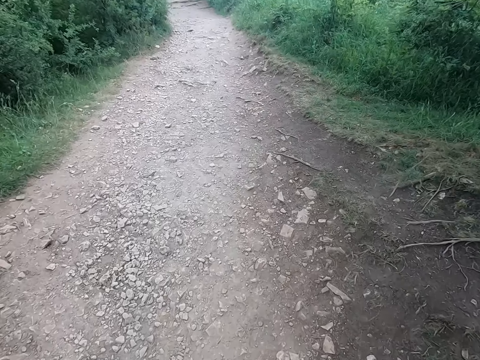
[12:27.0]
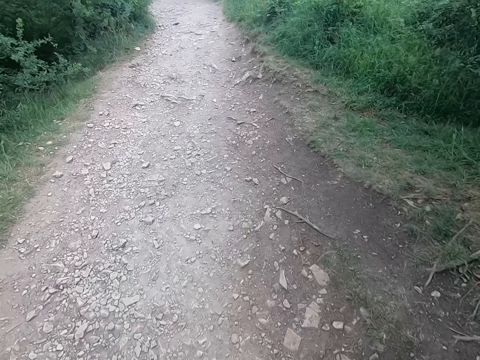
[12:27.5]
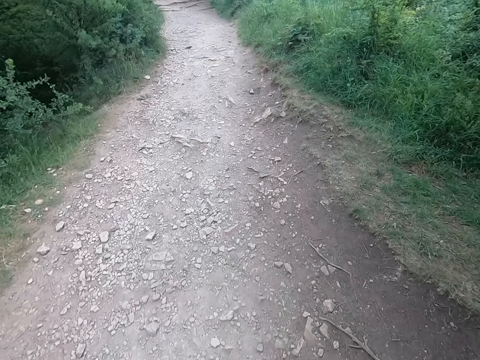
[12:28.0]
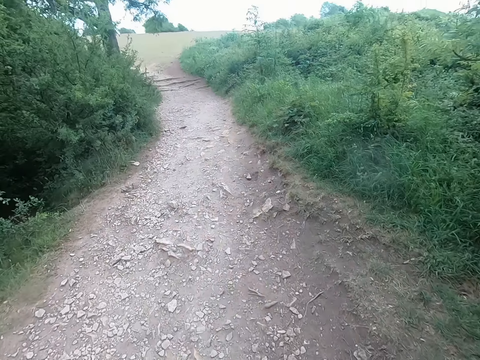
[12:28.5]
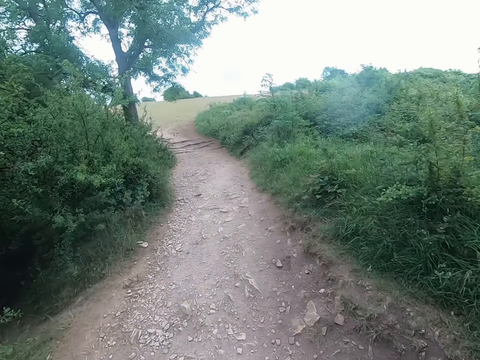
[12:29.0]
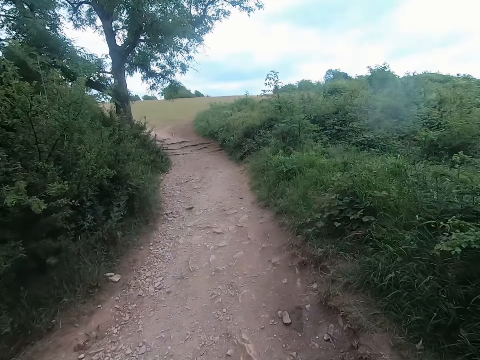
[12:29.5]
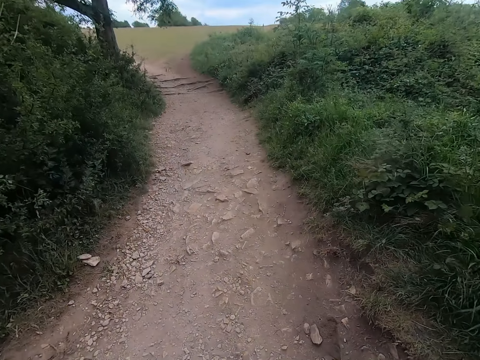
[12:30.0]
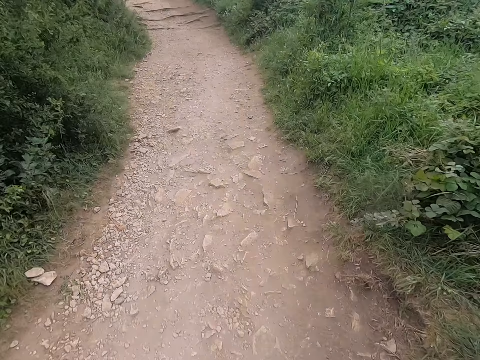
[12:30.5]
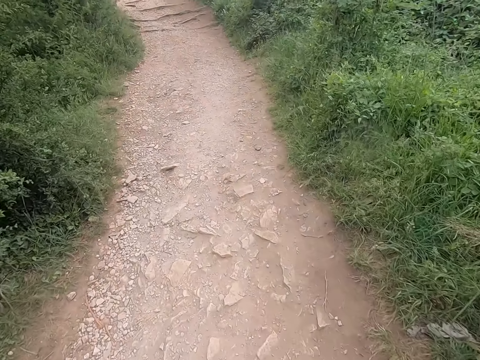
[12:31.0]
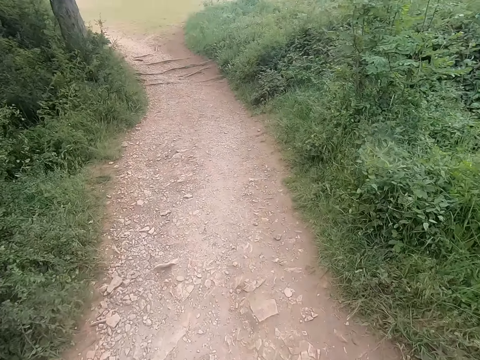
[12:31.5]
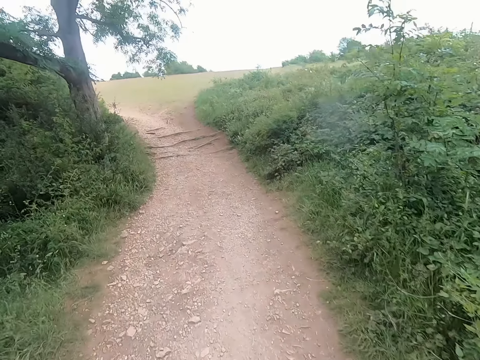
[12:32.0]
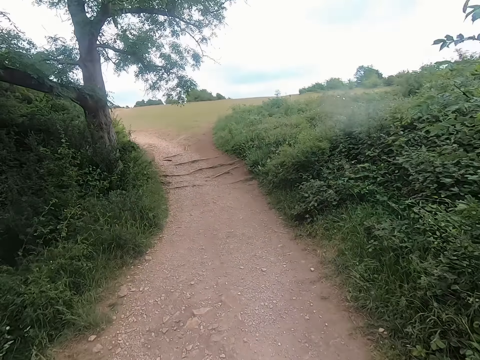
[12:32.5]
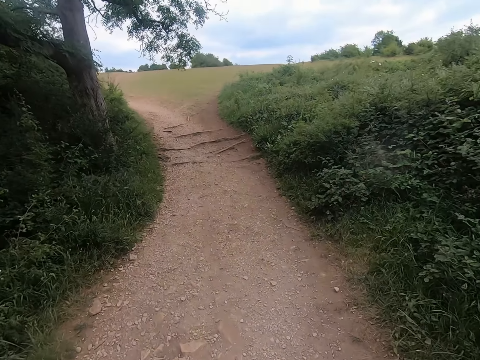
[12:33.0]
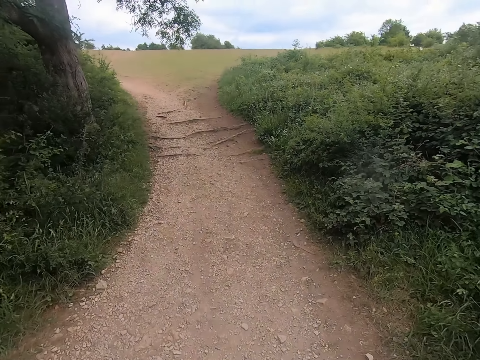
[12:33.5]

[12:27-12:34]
The camera wearer looks forward.

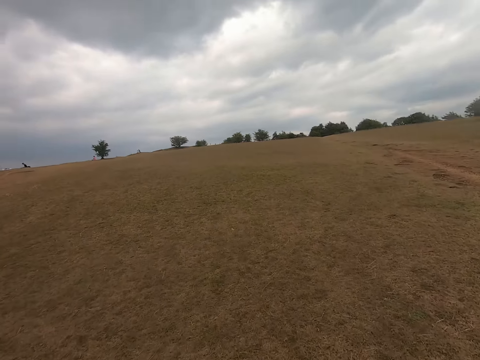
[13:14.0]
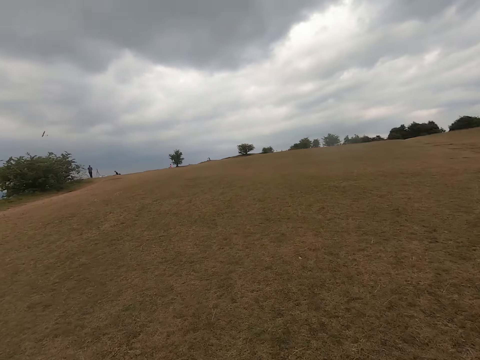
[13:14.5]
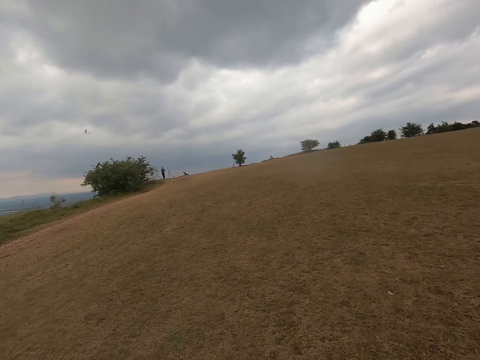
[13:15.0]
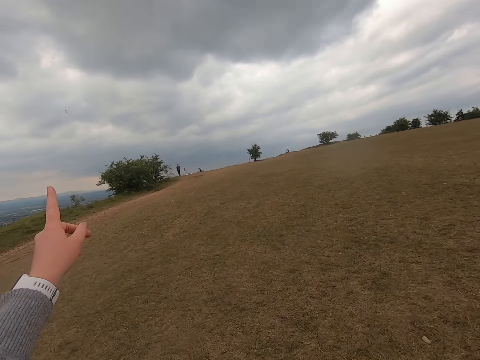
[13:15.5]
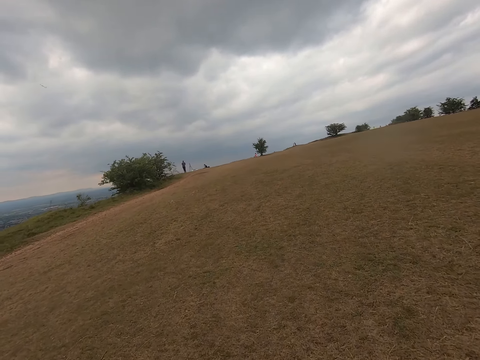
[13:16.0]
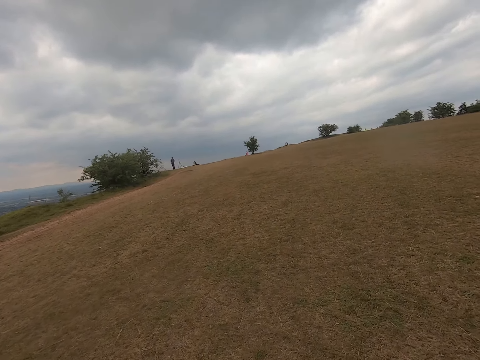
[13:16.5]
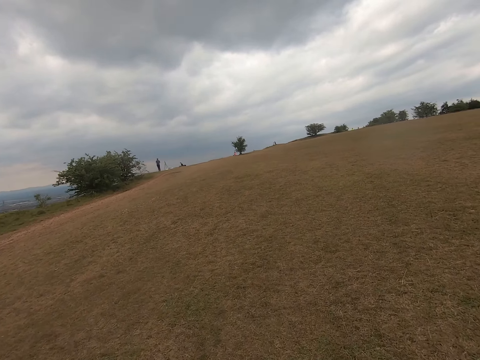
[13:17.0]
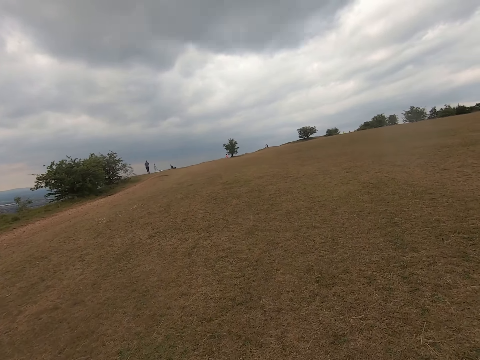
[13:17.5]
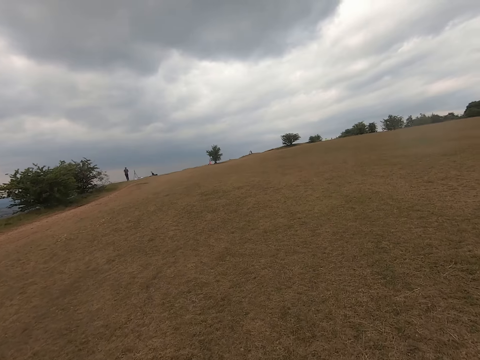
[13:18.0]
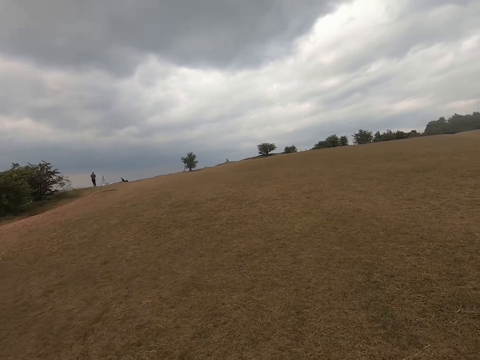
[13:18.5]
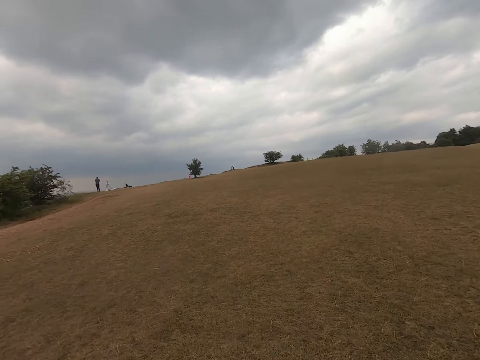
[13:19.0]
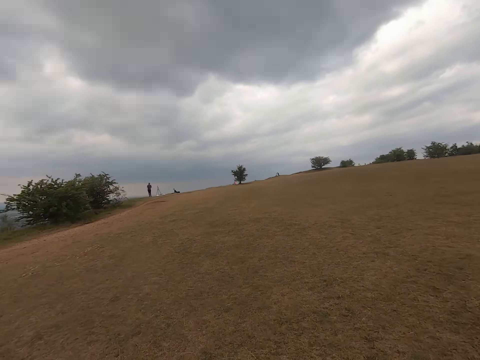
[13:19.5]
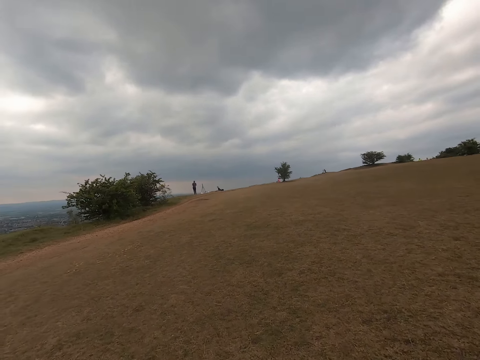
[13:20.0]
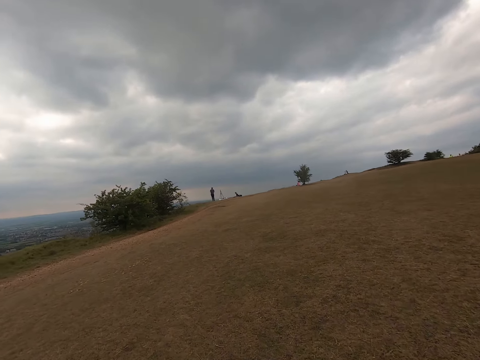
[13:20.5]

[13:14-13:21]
The camera wearer points at something.

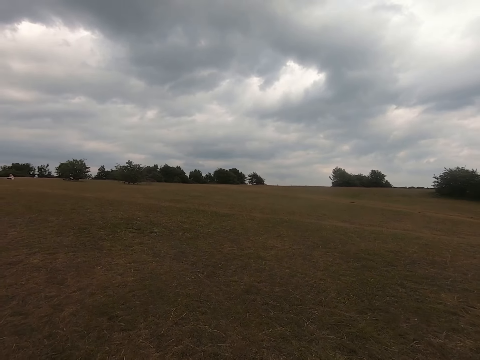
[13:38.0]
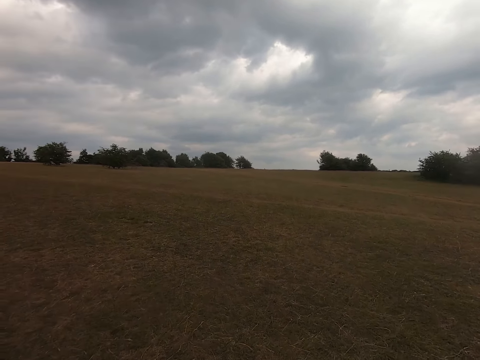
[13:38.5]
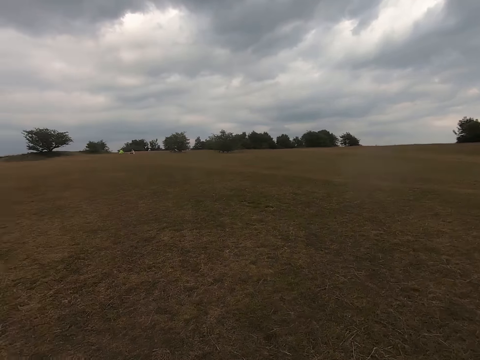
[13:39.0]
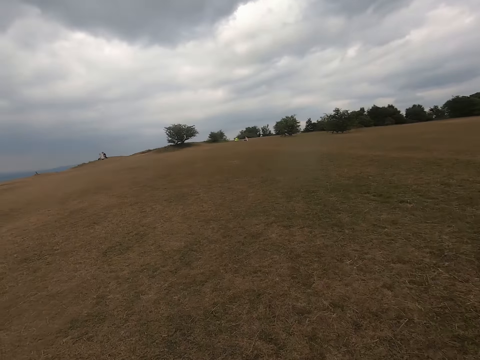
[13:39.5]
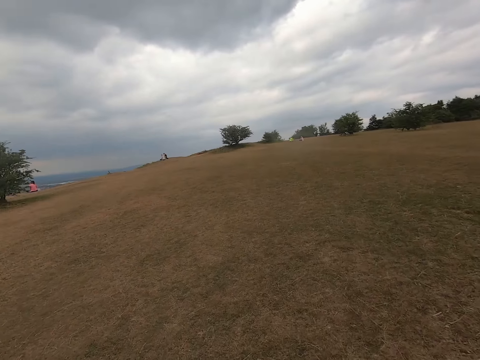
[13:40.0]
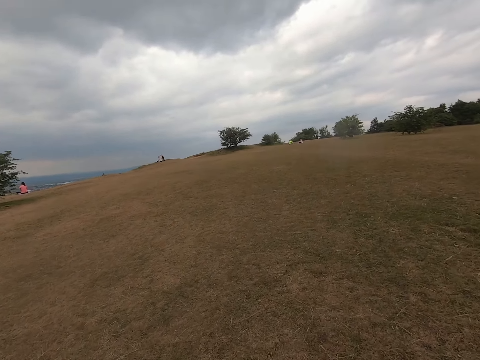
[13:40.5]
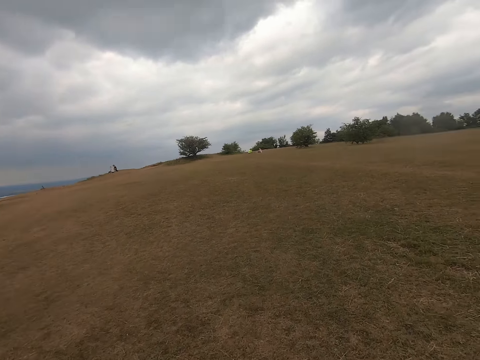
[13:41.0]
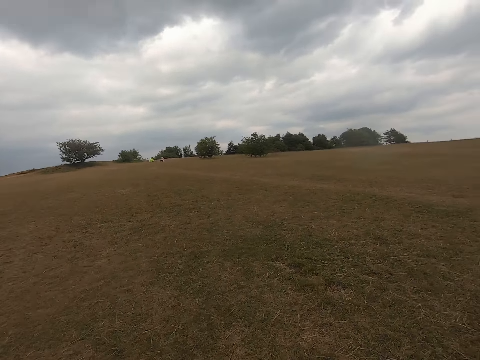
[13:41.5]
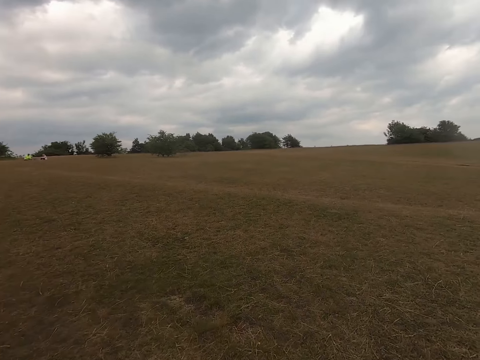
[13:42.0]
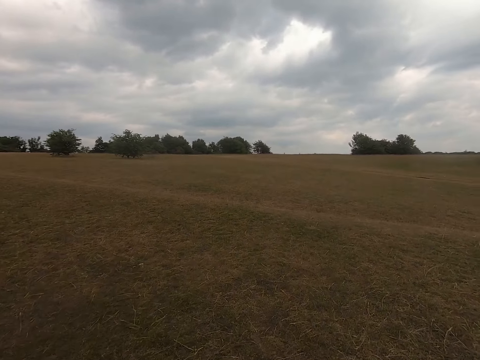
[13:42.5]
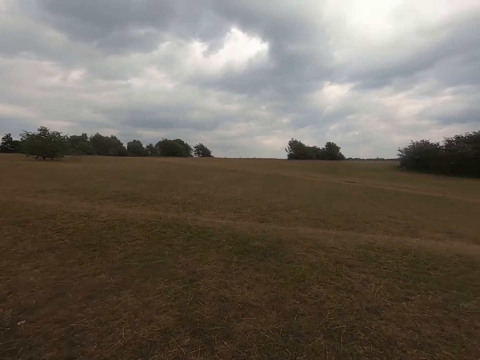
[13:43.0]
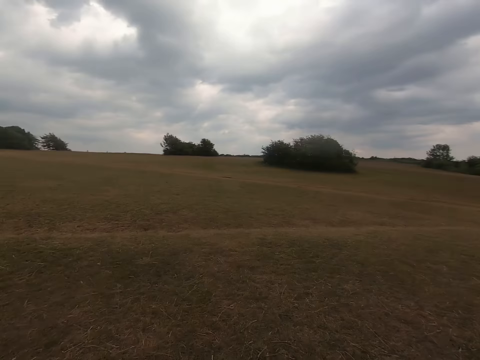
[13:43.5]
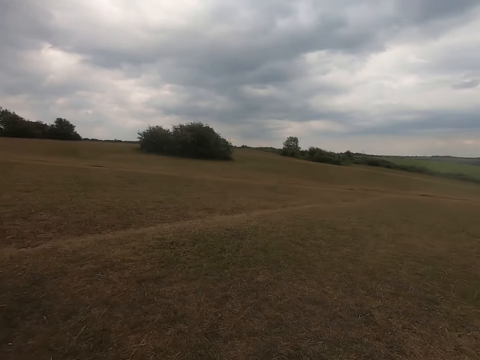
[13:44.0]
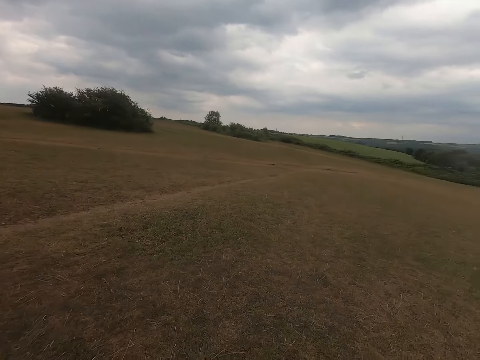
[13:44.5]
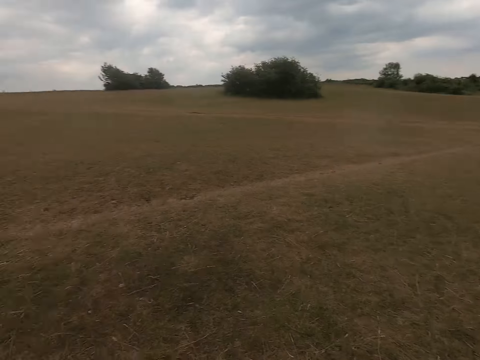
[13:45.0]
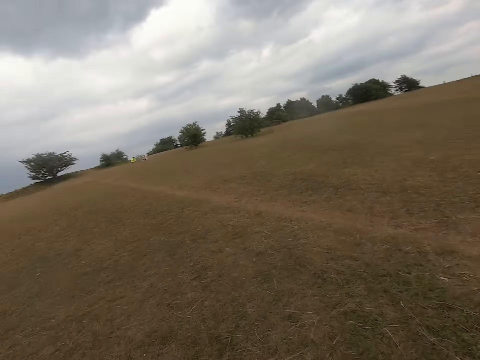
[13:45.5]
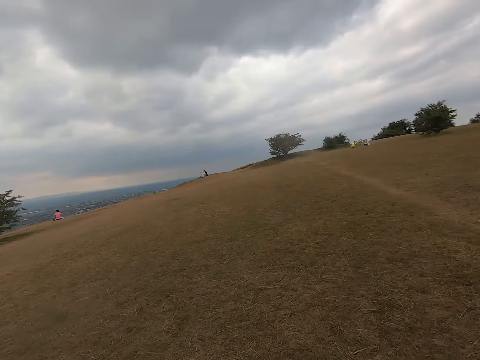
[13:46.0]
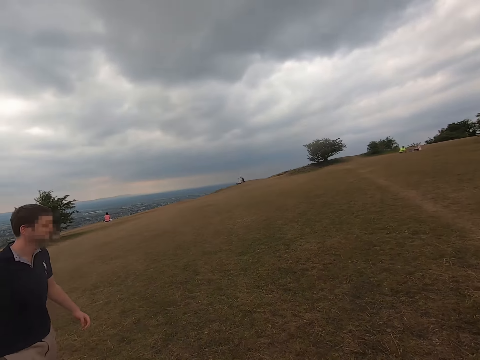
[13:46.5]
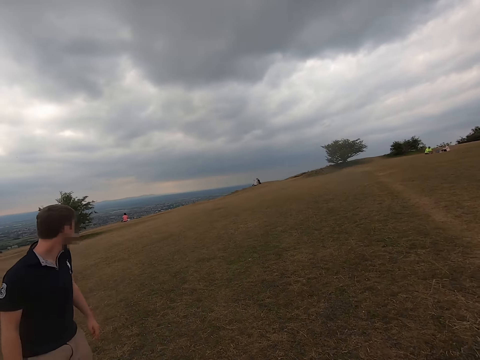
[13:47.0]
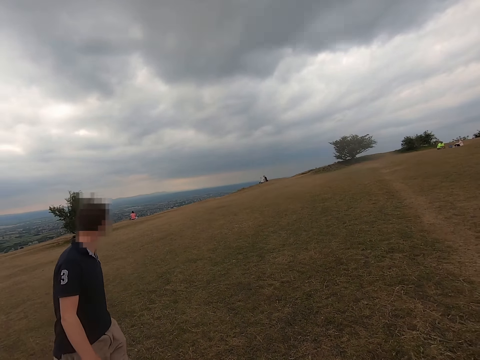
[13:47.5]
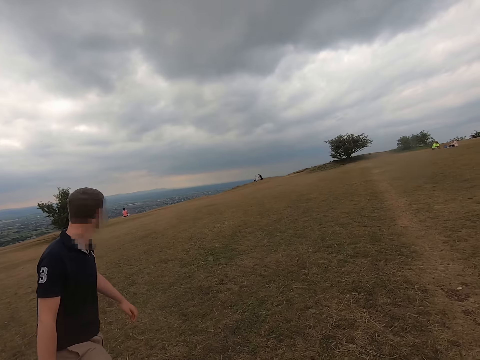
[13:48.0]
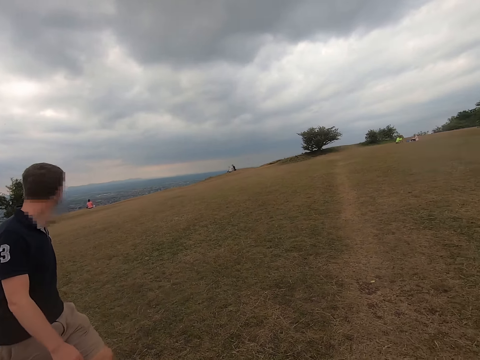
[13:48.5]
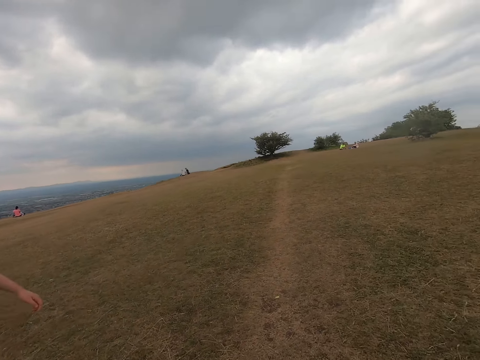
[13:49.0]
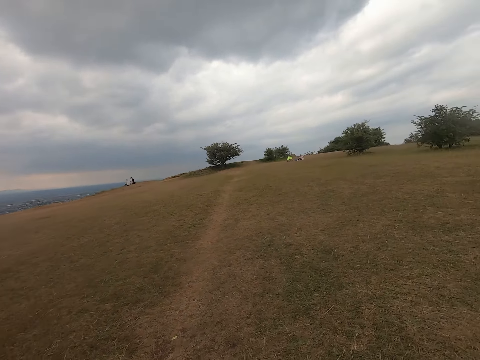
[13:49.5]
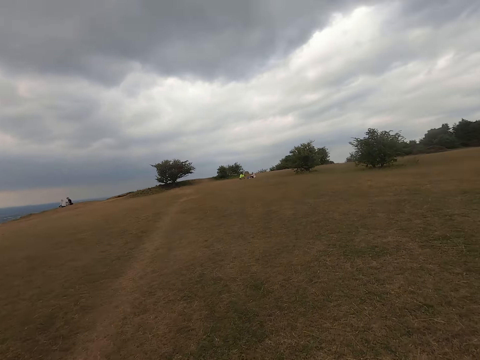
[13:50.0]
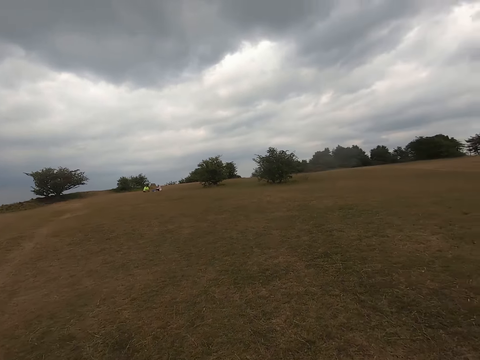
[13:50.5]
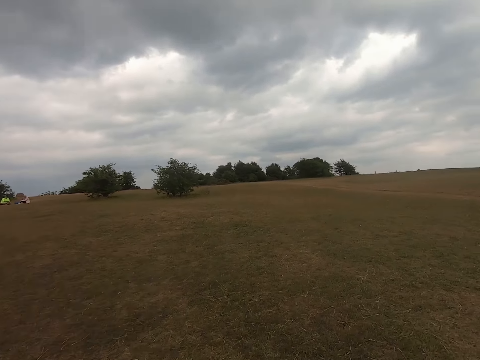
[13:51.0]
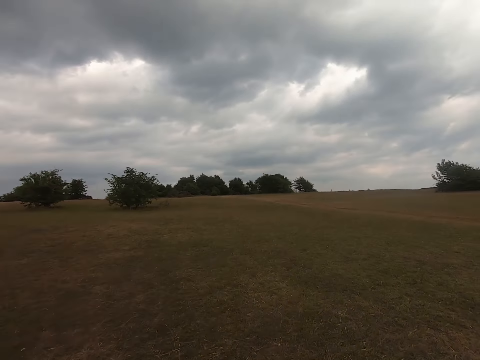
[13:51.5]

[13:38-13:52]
The camera wearer looks around the field. They touch something. They walk in the field.
